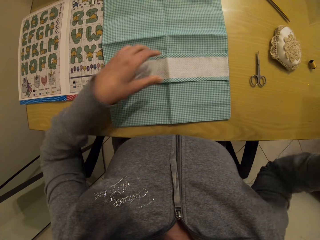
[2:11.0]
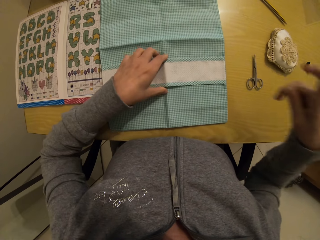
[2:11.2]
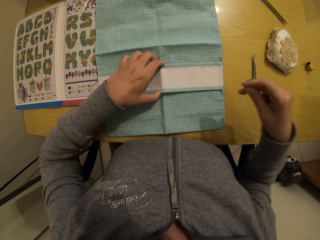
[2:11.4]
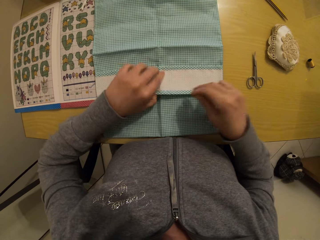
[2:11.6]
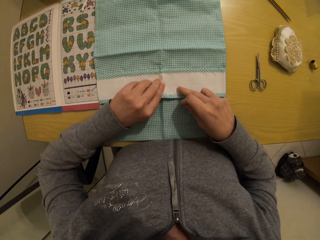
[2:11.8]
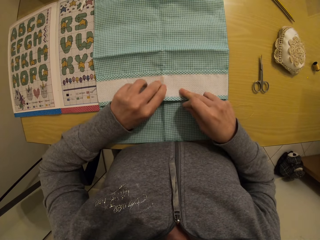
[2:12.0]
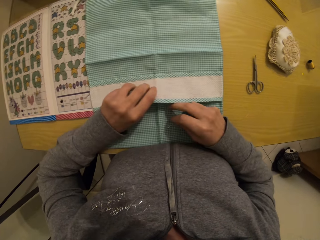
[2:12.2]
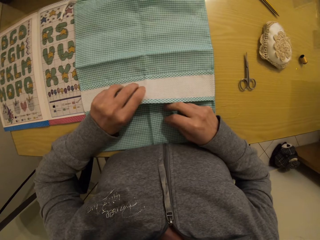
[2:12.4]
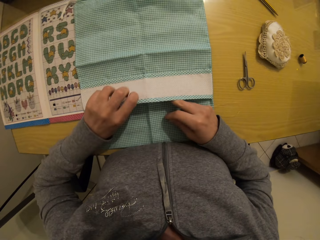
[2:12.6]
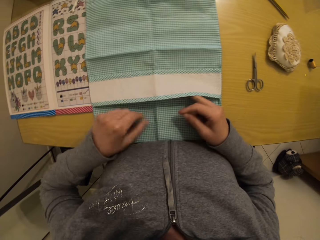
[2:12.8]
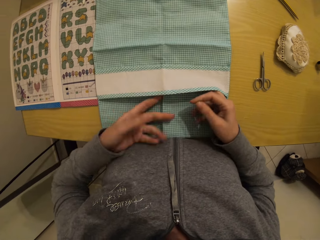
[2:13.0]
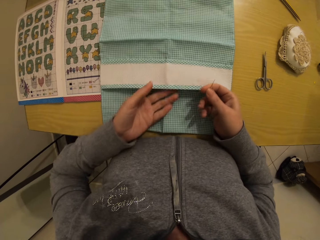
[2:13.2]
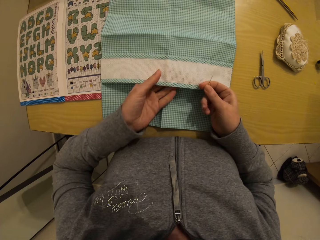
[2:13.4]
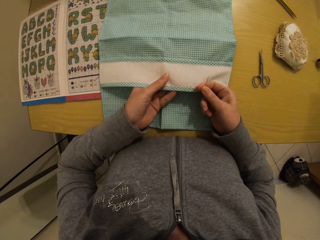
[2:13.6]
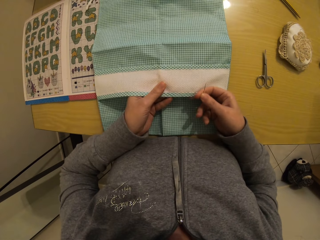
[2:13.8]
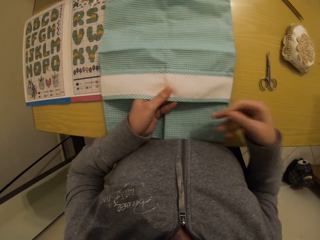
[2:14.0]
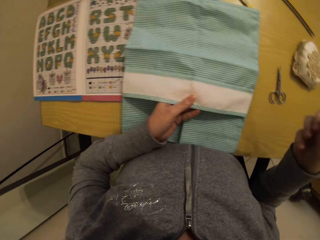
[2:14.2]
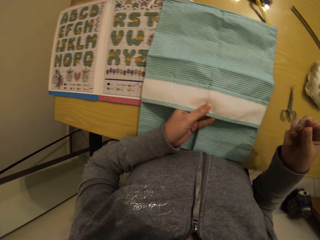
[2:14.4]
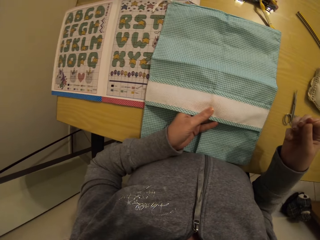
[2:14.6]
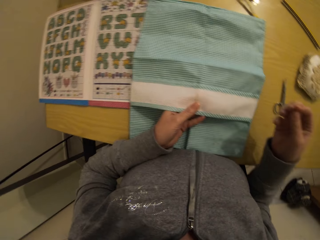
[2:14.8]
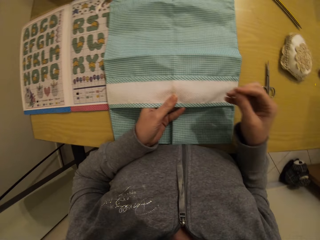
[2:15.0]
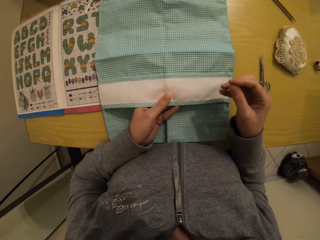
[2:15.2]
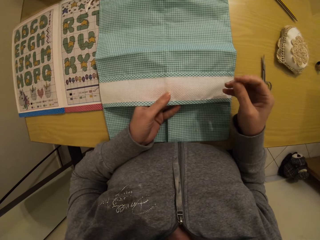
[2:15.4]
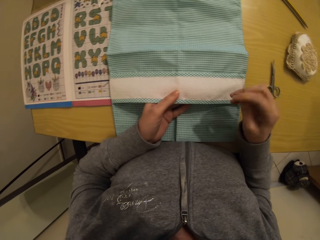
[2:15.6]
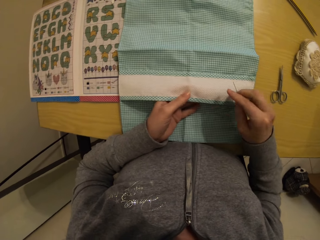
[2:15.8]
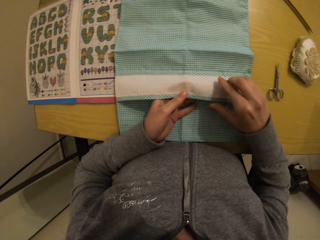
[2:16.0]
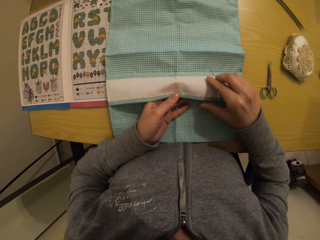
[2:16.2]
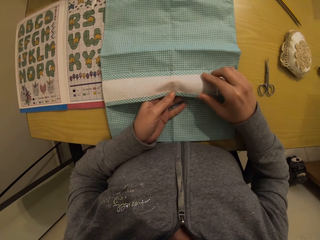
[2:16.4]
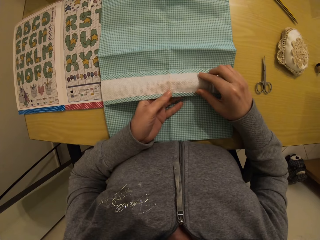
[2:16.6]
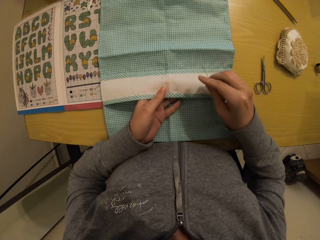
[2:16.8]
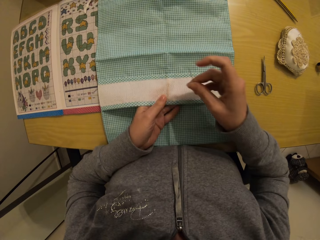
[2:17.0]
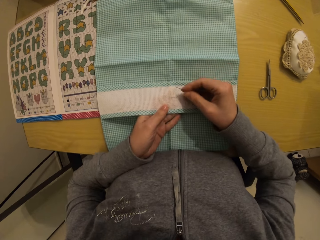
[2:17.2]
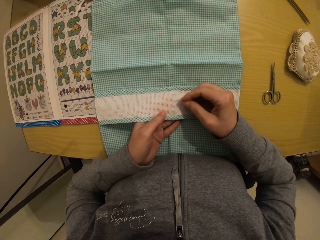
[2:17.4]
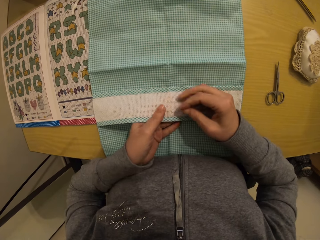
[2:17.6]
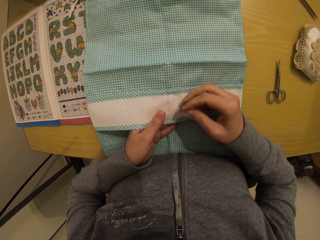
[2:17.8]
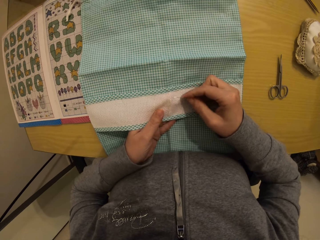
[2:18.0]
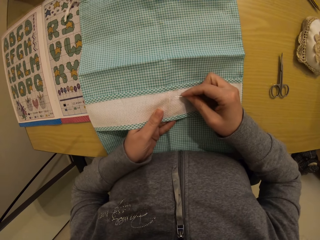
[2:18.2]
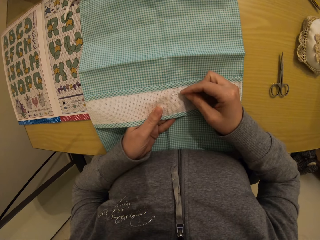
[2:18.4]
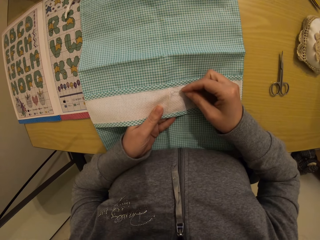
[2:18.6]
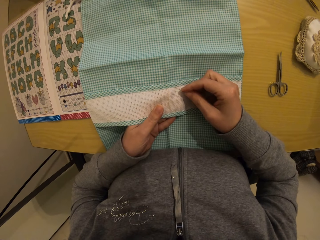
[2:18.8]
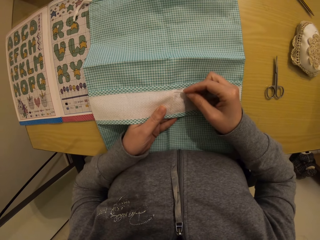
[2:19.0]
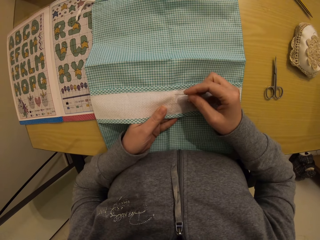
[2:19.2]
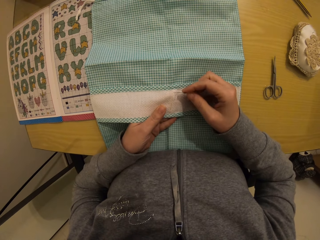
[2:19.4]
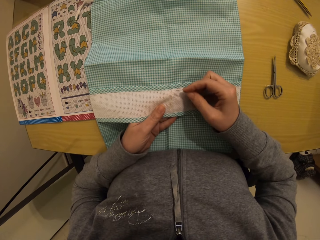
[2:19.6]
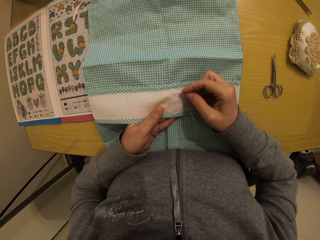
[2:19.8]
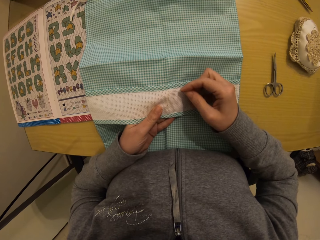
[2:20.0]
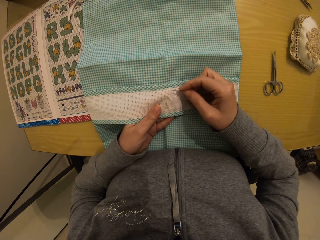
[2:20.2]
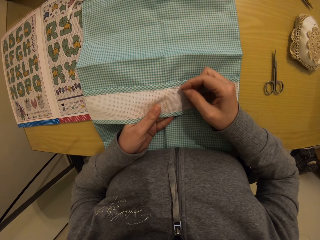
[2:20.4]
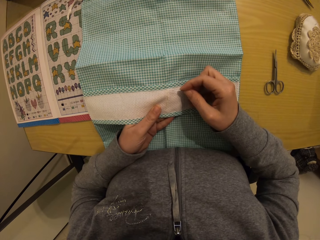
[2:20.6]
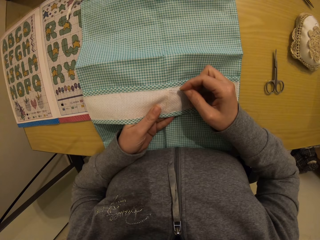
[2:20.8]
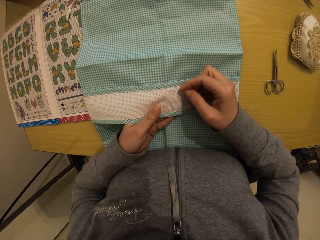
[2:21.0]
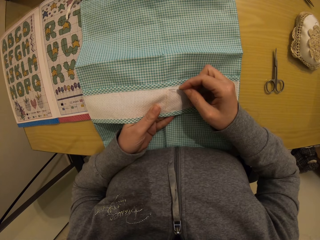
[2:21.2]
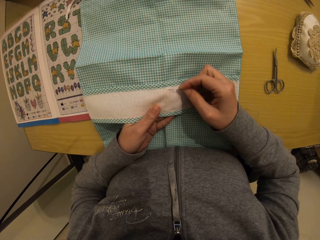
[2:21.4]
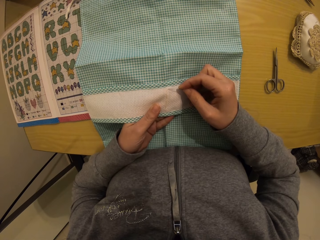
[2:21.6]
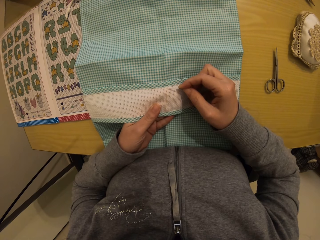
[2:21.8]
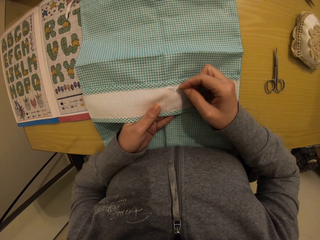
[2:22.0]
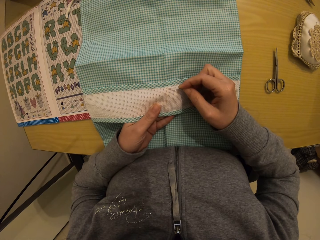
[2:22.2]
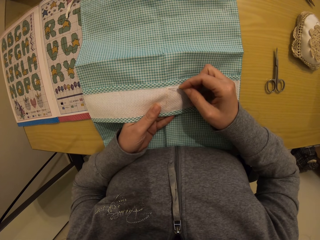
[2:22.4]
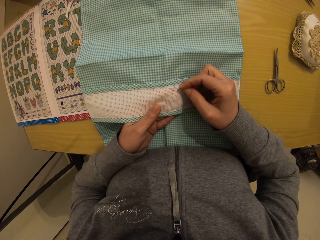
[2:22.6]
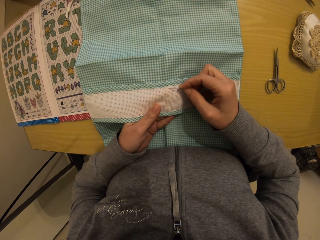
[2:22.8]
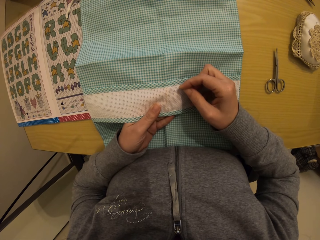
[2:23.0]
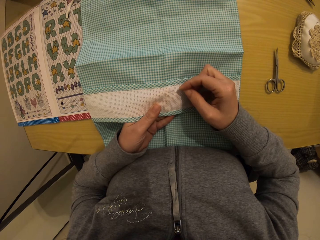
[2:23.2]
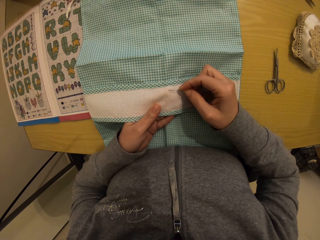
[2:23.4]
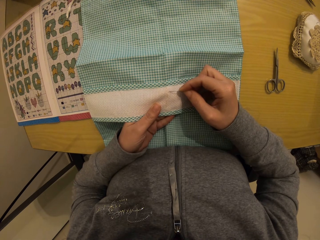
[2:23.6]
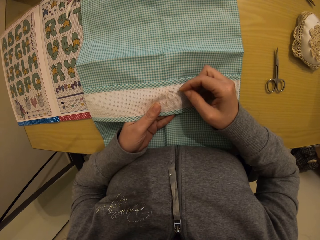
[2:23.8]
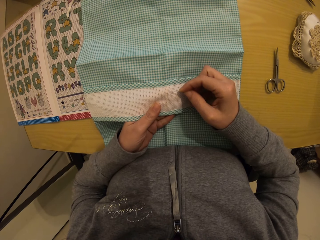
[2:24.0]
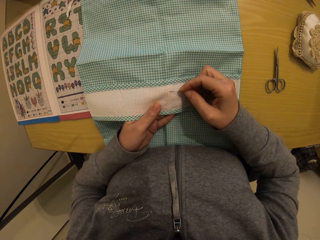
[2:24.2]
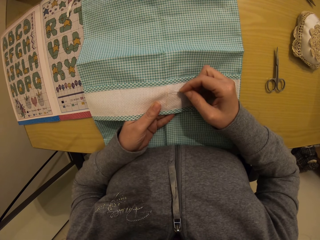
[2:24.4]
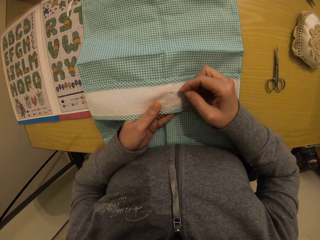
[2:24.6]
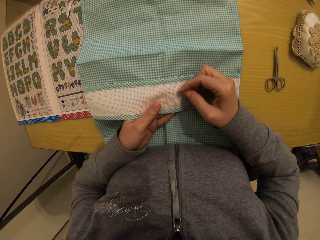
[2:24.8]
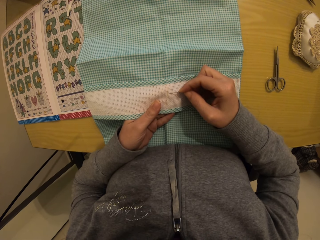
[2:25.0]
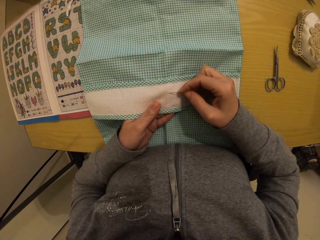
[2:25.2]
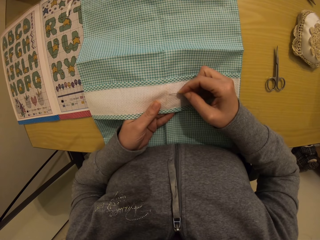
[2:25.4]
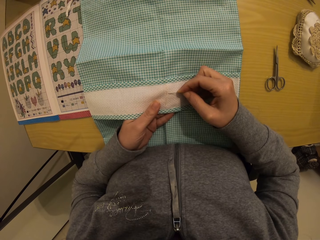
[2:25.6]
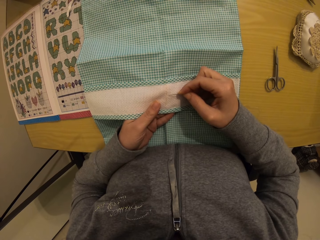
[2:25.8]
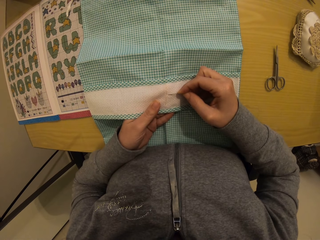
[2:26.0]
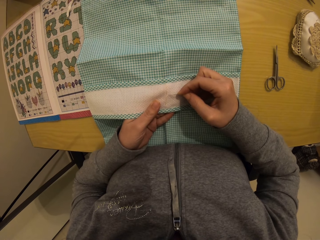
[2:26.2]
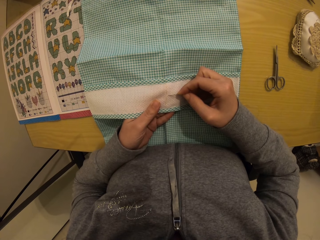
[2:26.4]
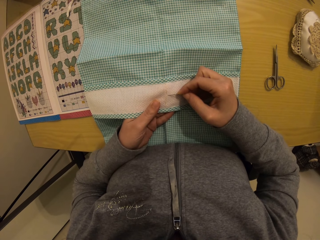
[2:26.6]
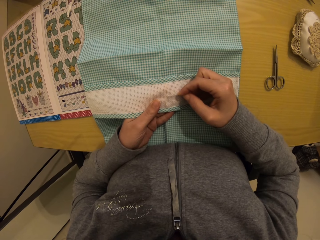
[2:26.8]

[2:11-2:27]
The camera wearer holds the napkin with her right hand. She inserts the needle in the cloth. She counts the holes in the napkin with the needle.

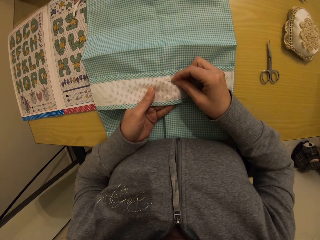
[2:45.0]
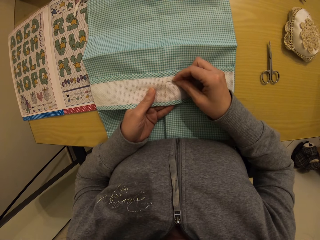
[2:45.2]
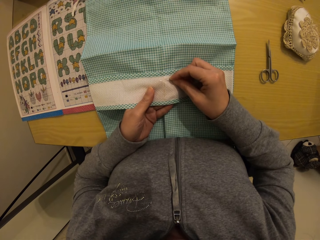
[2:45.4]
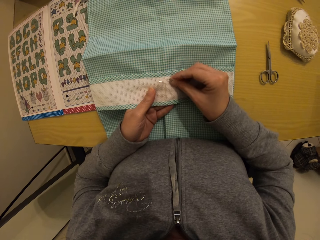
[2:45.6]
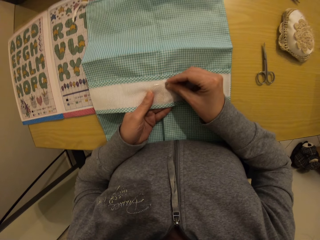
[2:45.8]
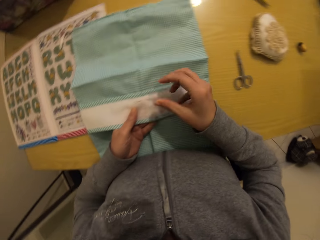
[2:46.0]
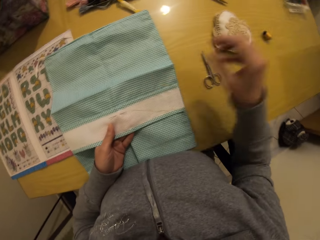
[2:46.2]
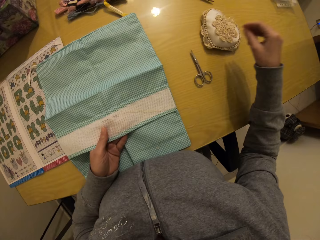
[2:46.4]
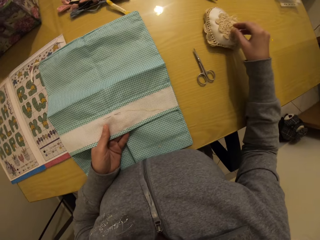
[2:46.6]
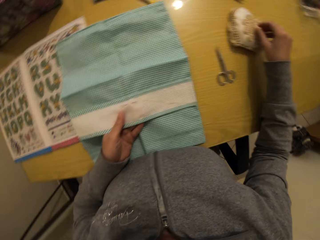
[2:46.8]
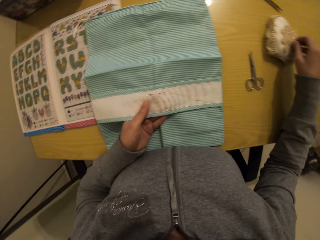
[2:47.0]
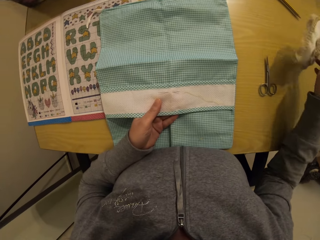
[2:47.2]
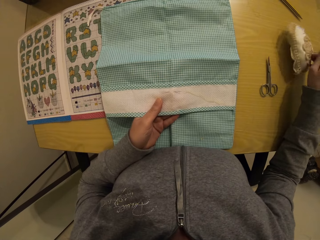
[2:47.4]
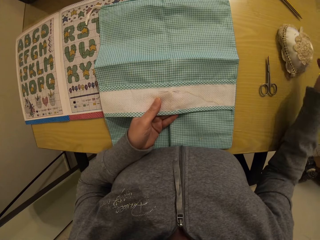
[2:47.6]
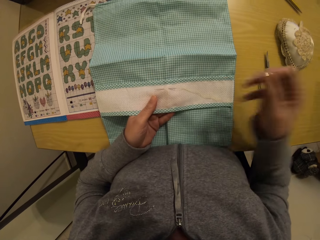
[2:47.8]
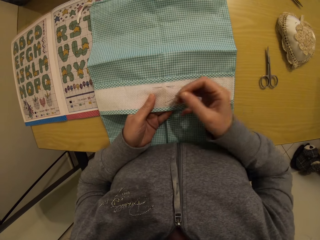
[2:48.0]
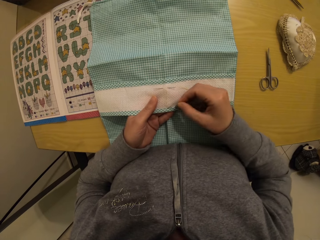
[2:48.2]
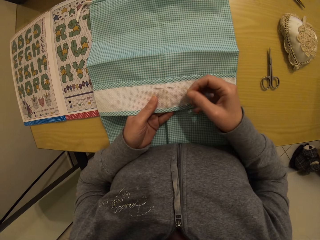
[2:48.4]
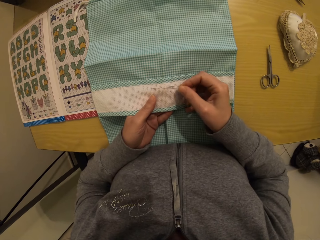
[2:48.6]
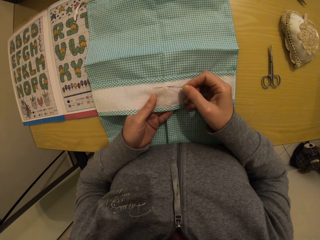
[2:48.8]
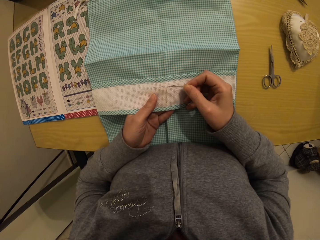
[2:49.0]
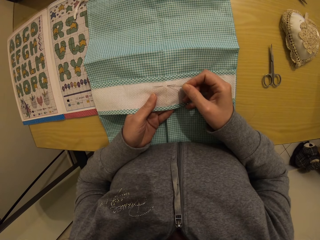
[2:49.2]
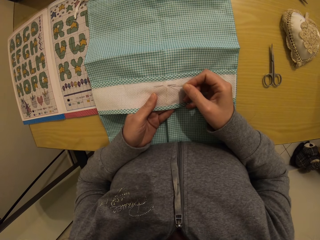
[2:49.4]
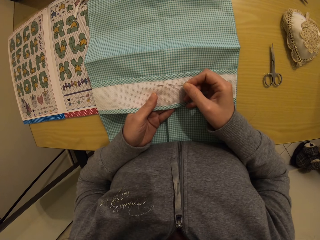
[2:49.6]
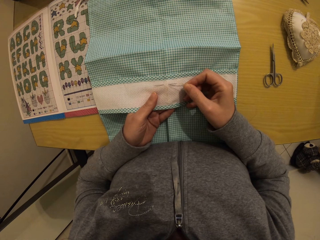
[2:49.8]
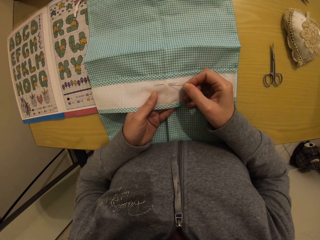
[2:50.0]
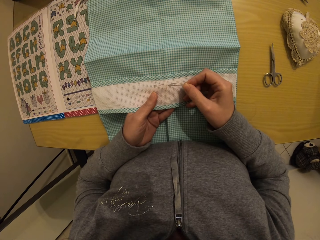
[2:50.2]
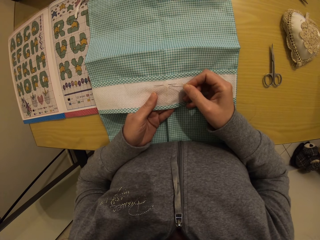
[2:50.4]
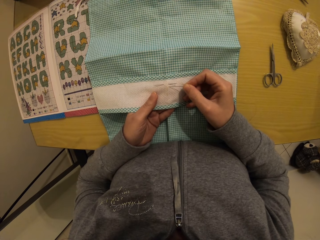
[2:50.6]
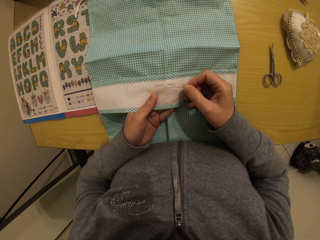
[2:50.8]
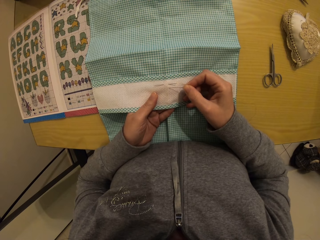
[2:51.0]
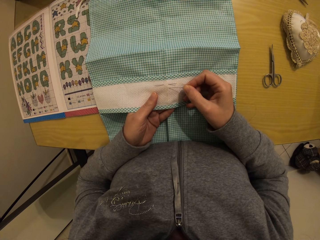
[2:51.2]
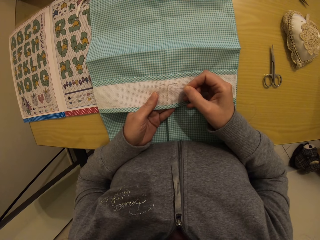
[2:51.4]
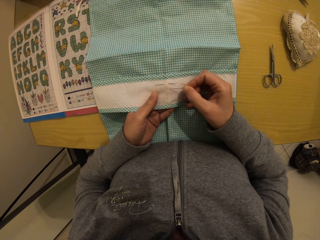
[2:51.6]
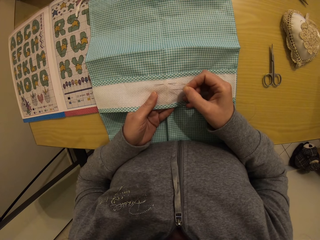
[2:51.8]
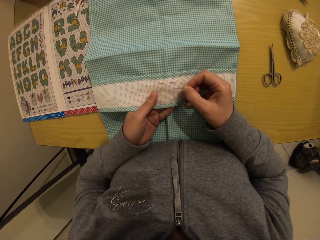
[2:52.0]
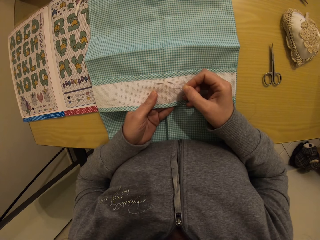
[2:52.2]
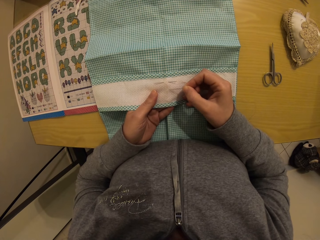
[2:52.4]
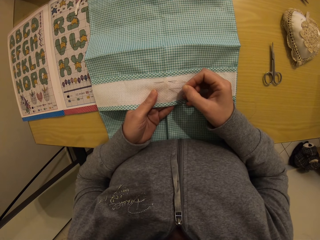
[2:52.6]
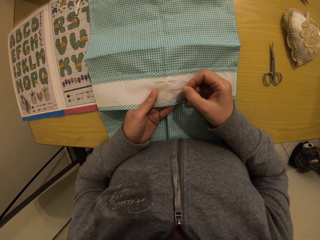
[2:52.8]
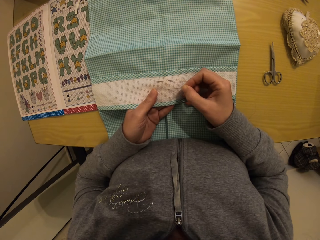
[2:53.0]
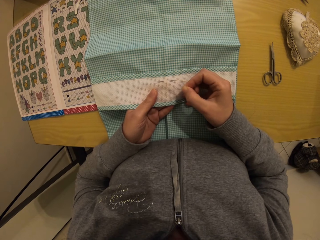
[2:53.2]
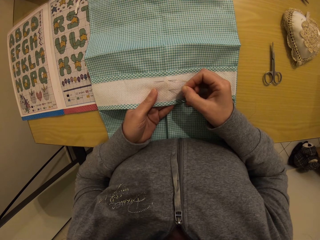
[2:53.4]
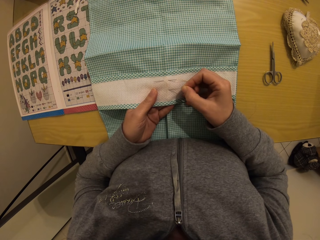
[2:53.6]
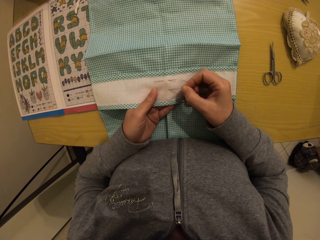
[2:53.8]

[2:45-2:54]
The camera wearer picks up a needle from the cloth with her right hand. She counts the holes in the napkin with the needle.
